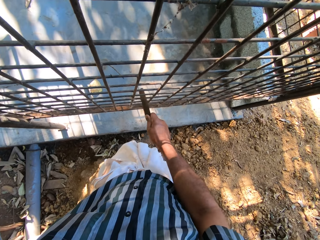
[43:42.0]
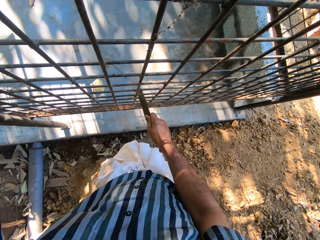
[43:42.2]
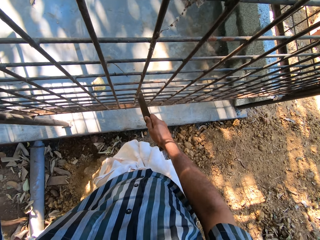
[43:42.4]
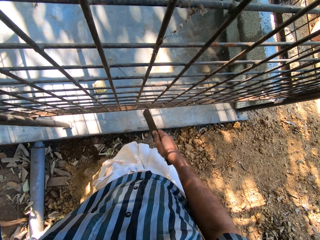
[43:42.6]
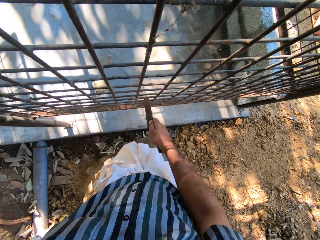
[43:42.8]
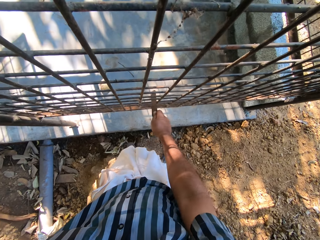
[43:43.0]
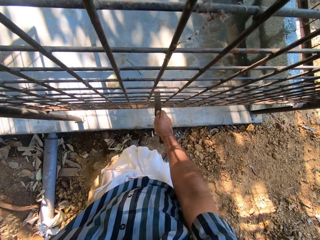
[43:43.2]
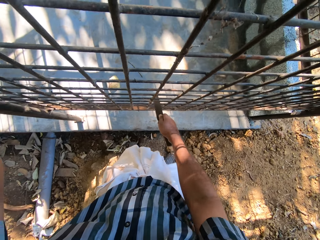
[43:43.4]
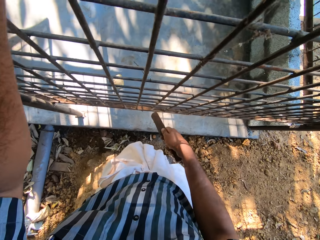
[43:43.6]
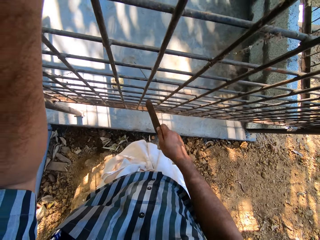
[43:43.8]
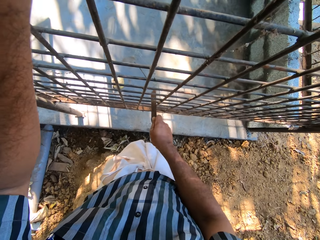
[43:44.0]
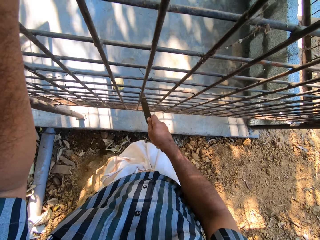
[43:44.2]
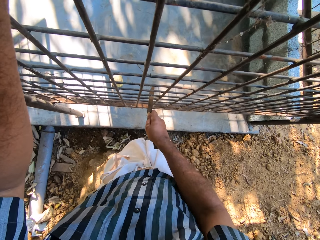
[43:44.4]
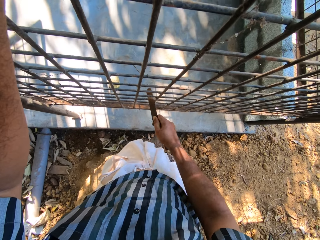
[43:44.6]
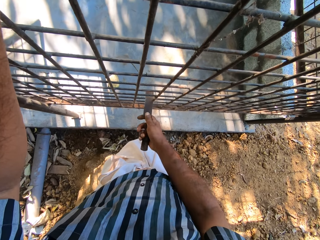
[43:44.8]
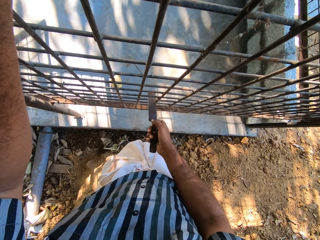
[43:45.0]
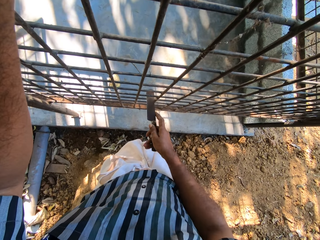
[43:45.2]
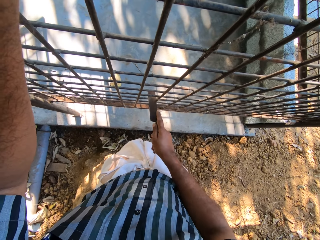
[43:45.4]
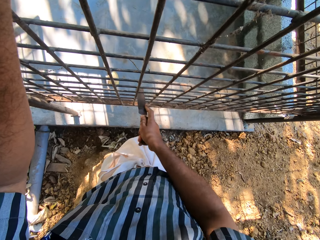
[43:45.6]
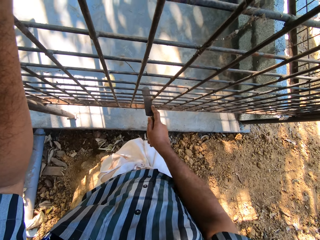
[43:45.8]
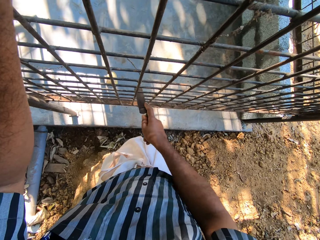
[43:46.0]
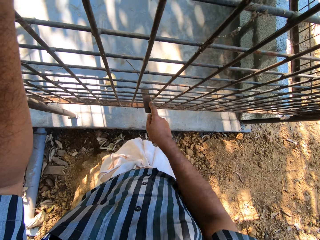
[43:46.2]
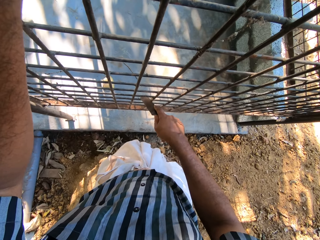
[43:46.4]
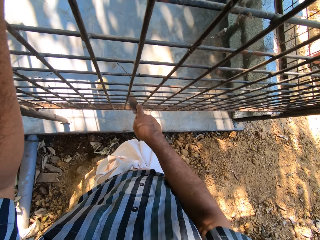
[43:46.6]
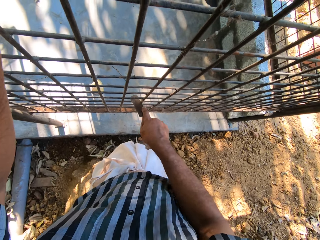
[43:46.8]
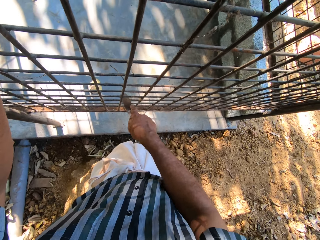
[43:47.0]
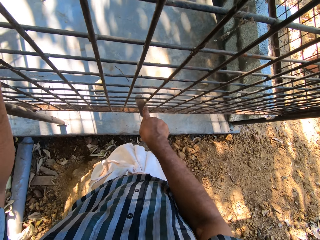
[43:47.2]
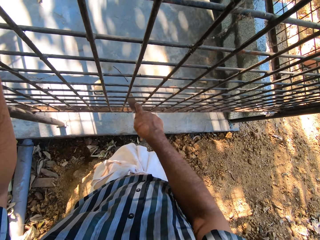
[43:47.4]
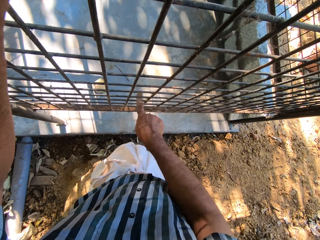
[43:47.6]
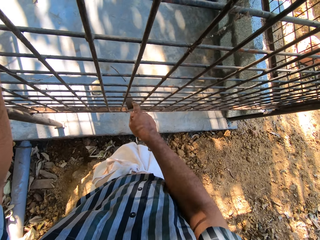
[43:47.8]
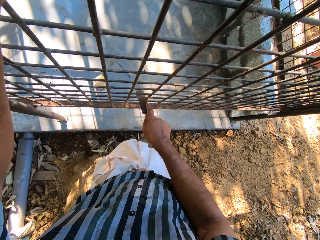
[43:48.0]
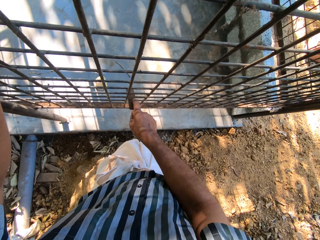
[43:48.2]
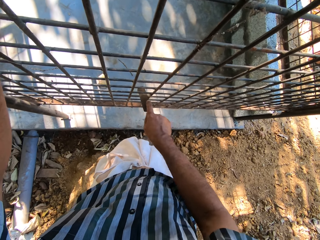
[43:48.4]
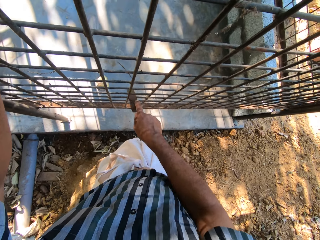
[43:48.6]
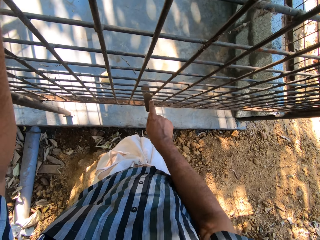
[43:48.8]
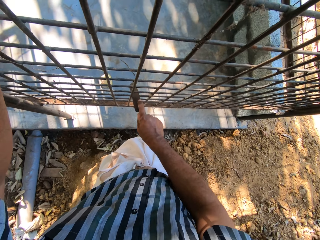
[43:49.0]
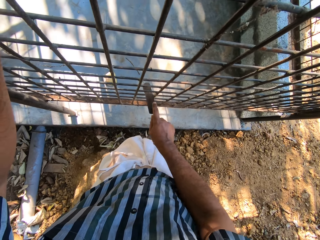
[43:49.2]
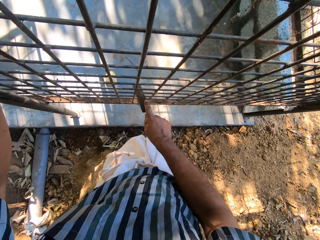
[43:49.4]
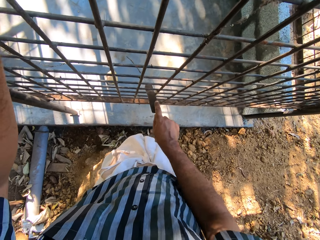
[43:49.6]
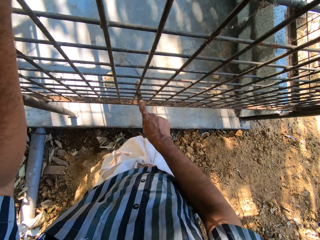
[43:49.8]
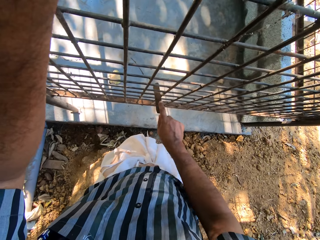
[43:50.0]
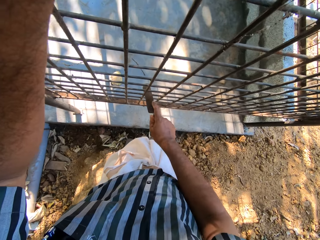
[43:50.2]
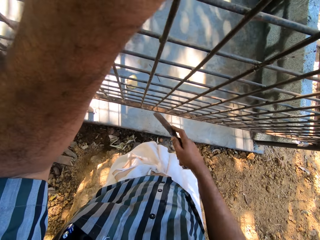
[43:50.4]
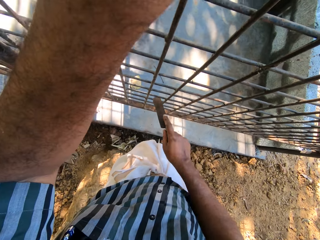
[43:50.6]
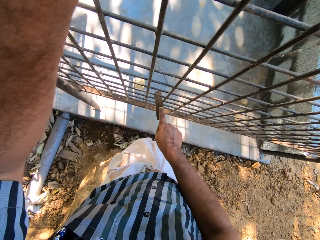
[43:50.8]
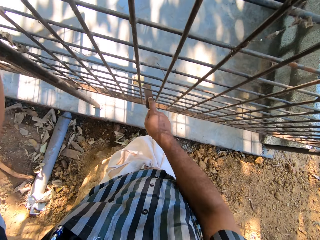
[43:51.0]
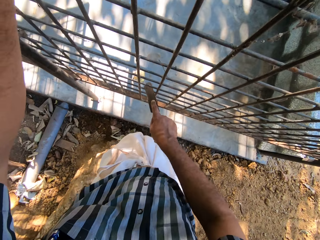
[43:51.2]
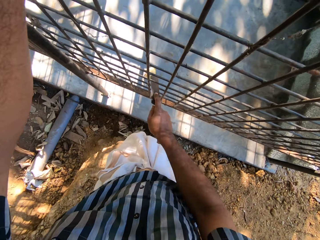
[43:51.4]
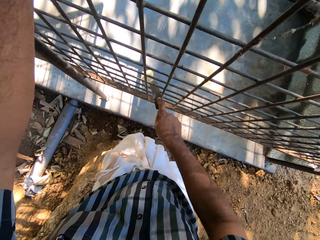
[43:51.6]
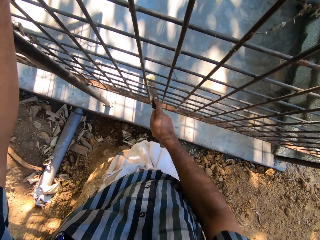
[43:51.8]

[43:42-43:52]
The camera wearer removes the rod from the steel. They rub the steel with the rod. They turn the rod. They rub the steel with the rod.

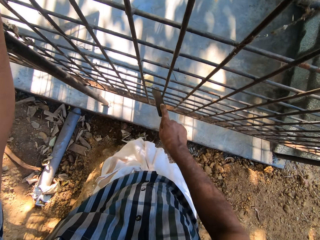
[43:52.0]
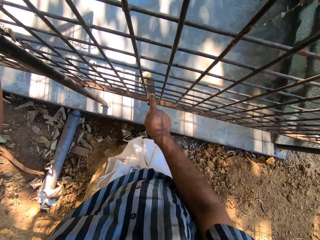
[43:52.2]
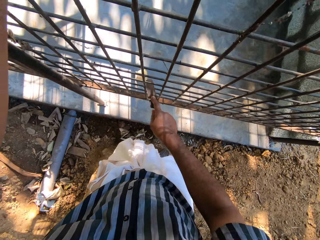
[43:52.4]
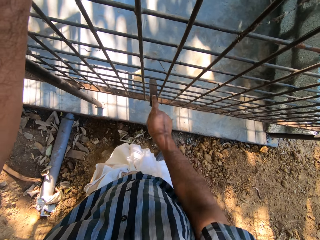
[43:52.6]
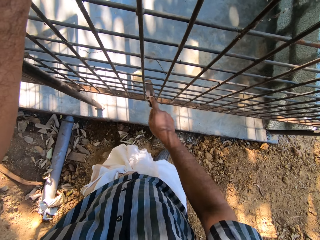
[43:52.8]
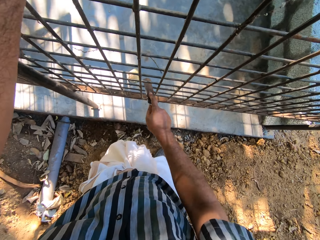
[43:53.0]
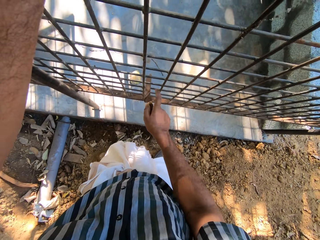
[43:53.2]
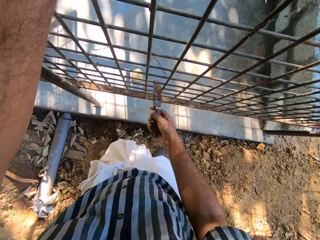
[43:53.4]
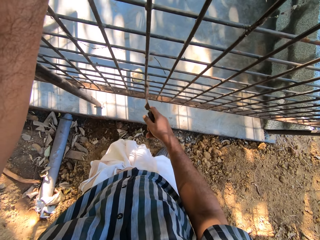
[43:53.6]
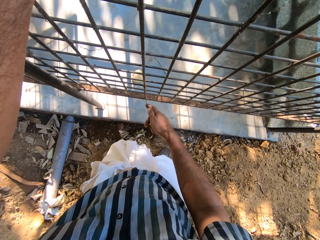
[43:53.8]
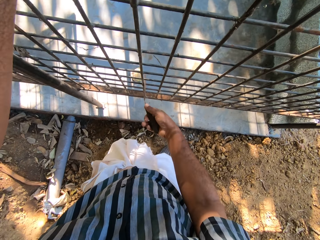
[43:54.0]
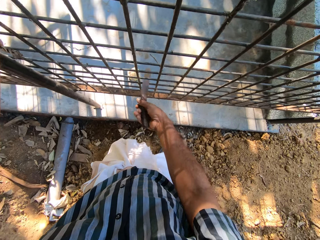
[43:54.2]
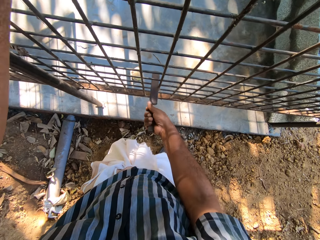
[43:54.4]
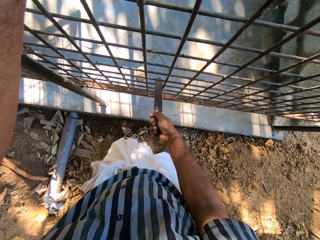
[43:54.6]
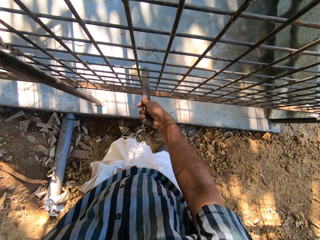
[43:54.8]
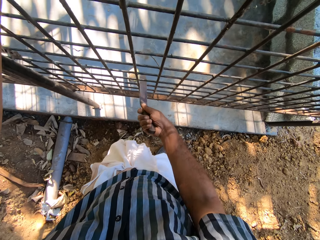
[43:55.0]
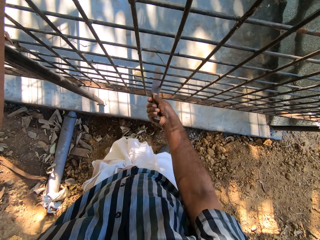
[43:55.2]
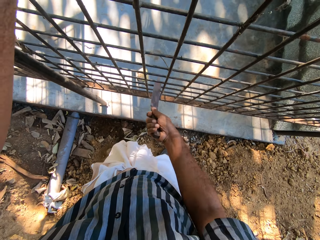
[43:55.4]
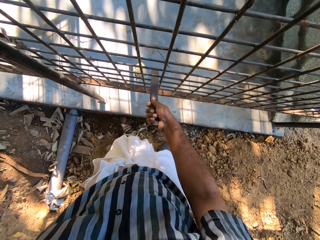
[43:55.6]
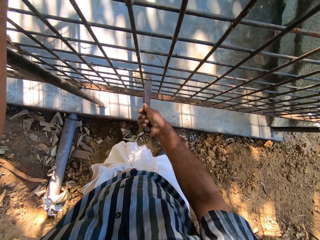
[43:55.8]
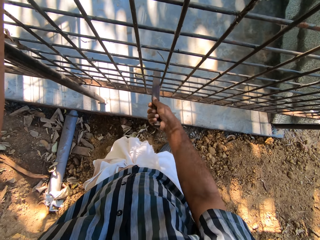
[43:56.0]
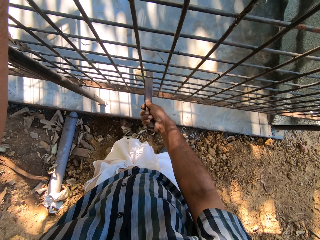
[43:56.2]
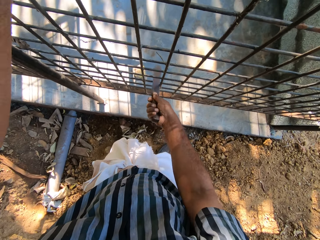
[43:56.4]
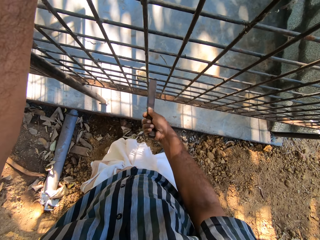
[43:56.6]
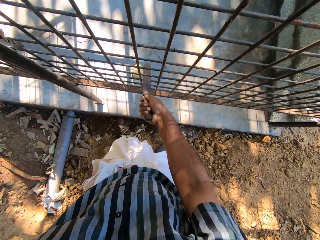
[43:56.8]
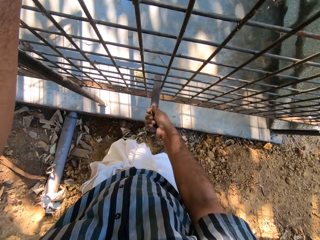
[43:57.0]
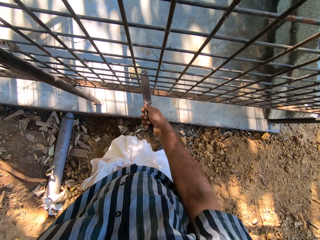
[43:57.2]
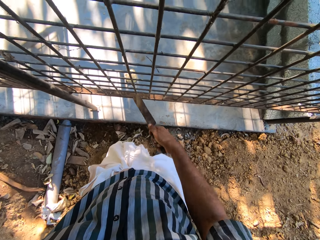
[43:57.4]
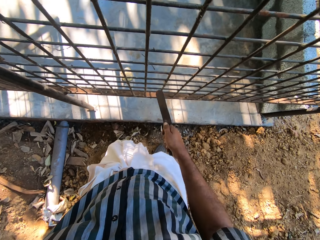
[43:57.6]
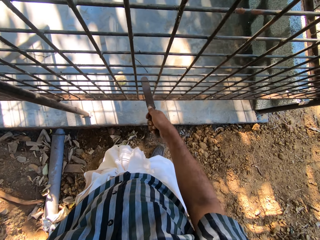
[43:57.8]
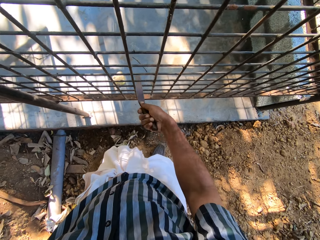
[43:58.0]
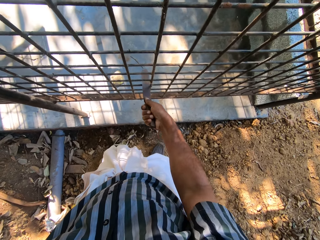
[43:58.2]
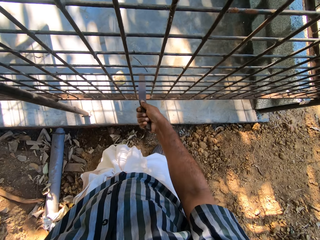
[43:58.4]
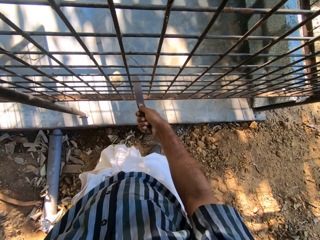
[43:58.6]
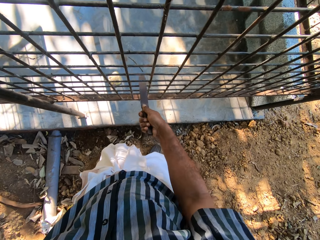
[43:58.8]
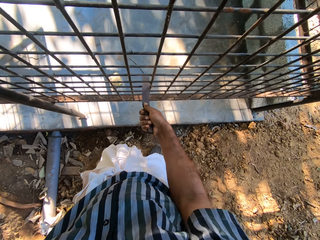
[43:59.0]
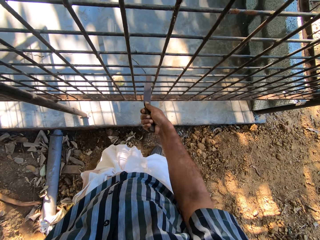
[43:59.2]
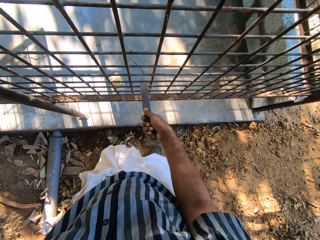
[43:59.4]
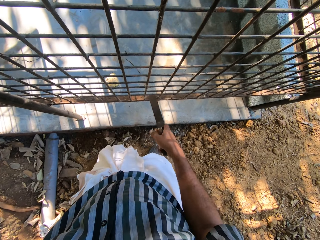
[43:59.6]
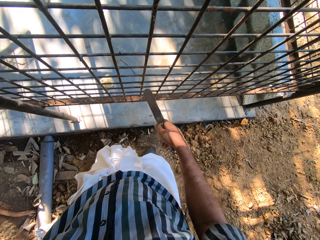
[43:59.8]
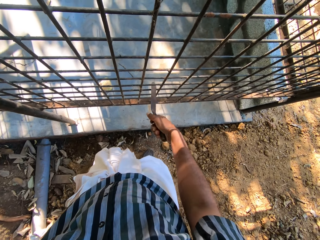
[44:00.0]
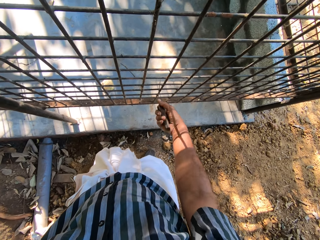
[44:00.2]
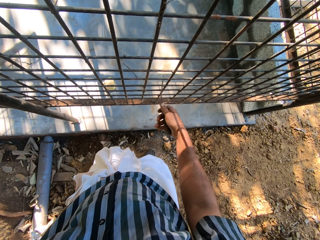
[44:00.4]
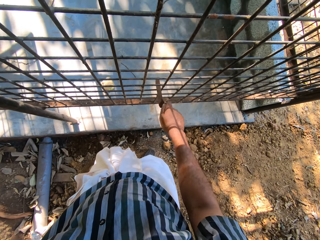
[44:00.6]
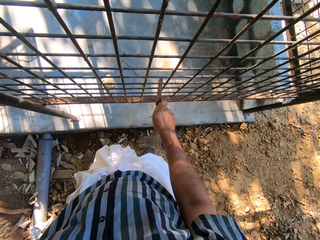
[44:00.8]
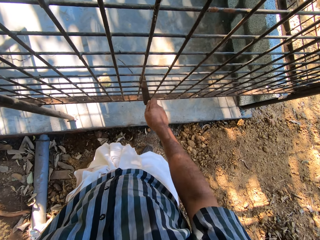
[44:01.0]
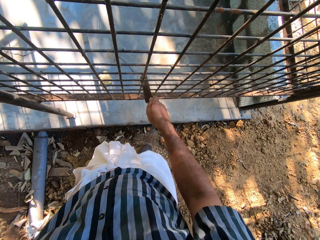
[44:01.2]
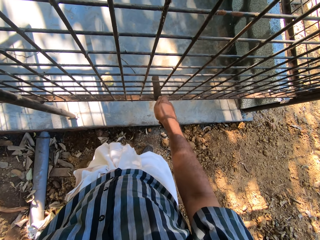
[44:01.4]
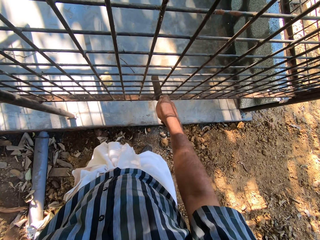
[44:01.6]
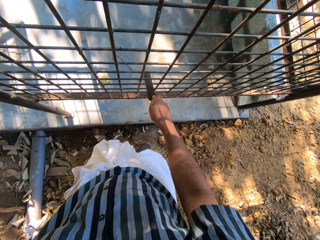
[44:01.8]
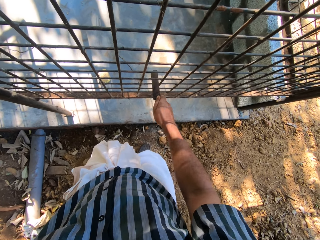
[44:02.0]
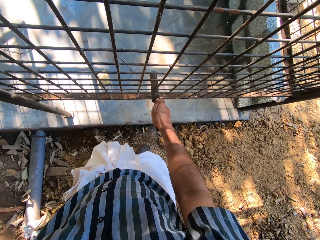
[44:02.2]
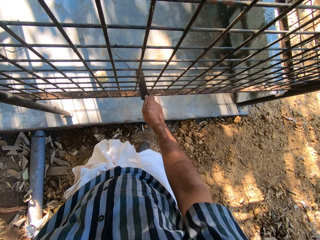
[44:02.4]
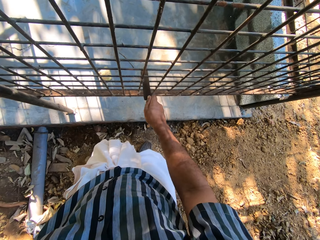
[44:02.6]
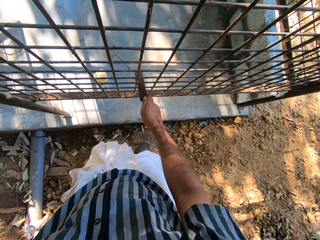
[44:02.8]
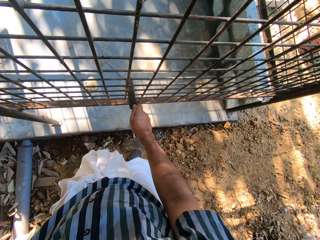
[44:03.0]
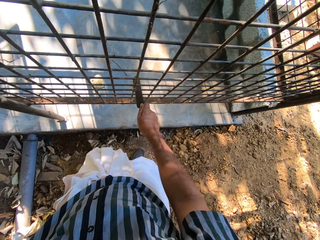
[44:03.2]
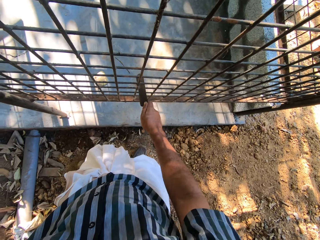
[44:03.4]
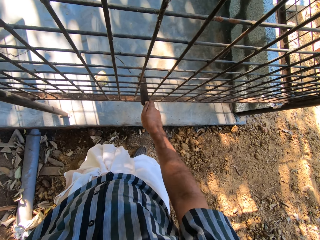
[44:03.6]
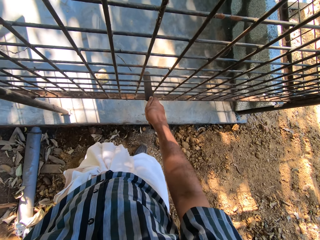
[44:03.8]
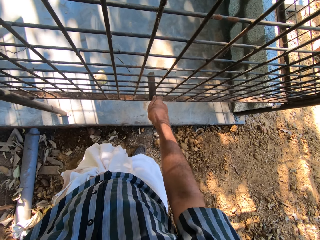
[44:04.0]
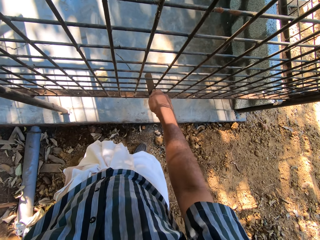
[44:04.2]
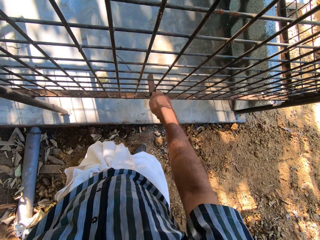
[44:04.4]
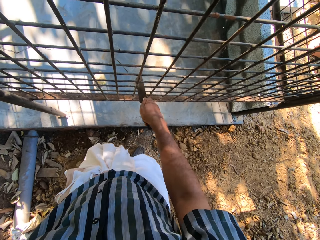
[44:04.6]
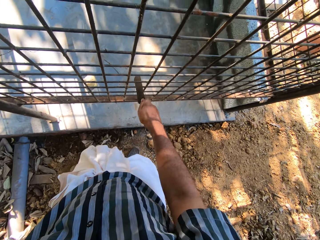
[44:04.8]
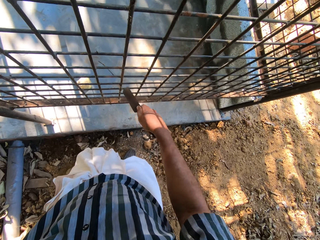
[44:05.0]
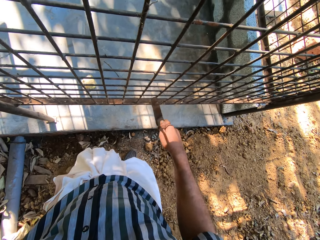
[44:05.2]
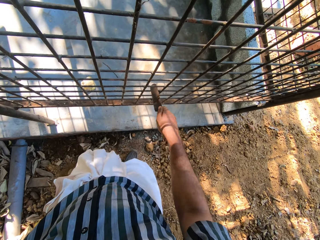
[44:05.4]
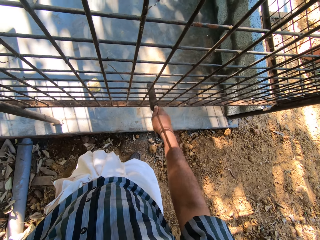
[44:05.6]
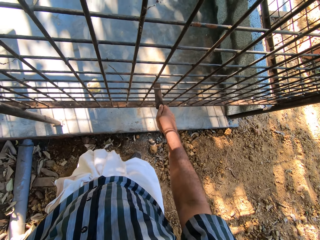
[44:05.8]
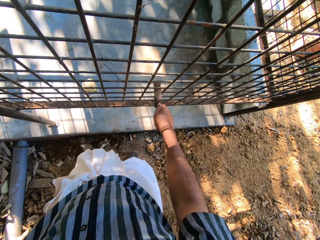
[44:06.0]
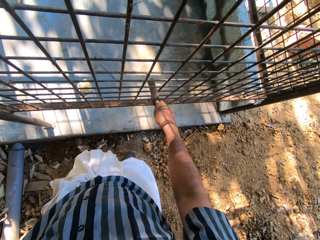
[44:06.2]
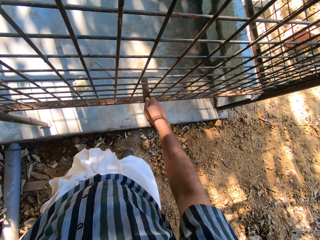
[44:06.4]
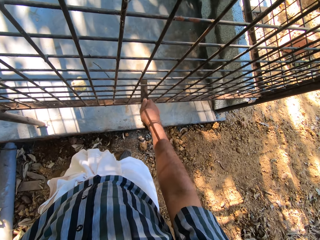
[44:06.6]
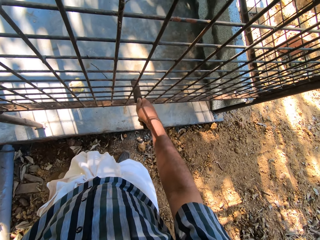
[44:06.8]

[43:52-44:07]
The camera wearer turns the rod. They rub the steel with the rod. They remove the rod from the steel. They rub the steel with the rod.
